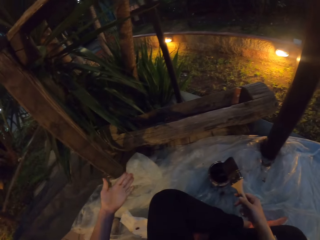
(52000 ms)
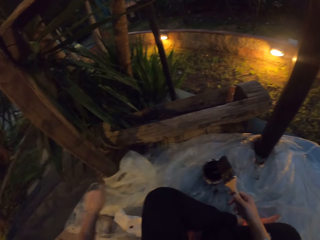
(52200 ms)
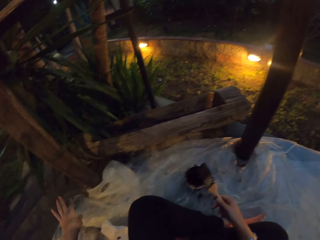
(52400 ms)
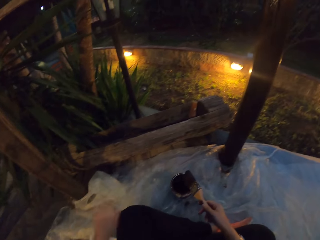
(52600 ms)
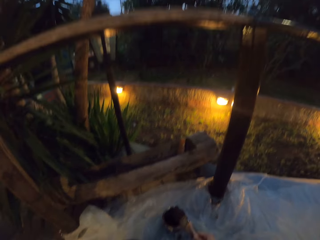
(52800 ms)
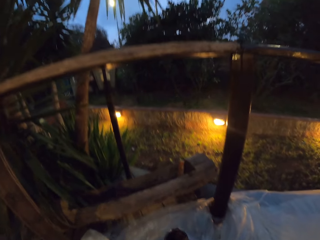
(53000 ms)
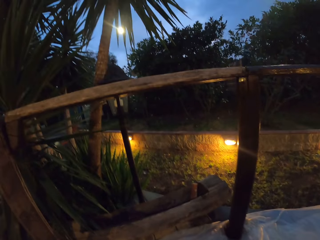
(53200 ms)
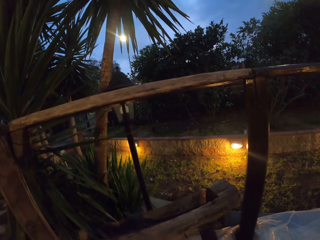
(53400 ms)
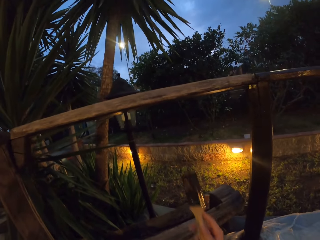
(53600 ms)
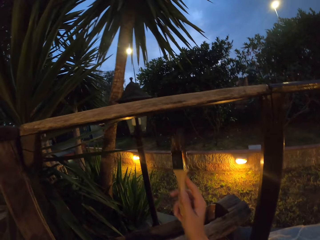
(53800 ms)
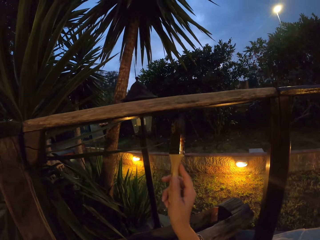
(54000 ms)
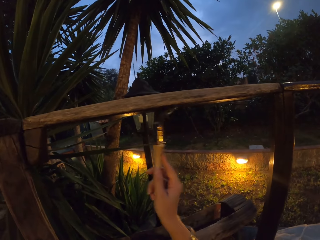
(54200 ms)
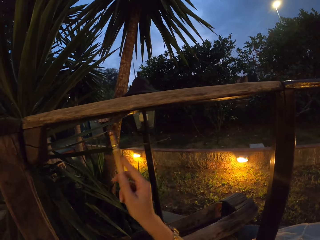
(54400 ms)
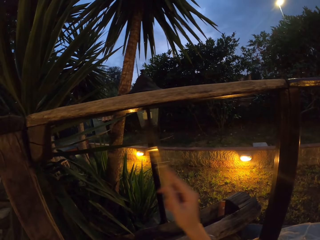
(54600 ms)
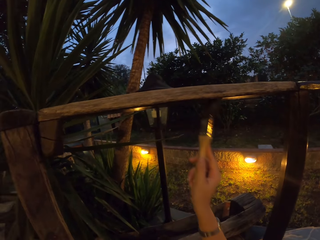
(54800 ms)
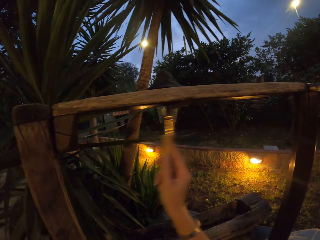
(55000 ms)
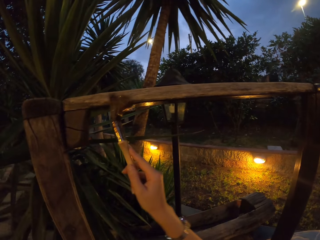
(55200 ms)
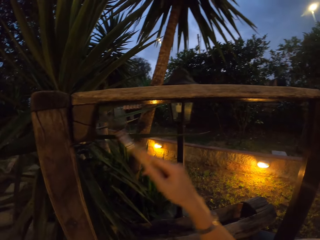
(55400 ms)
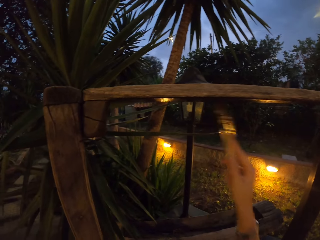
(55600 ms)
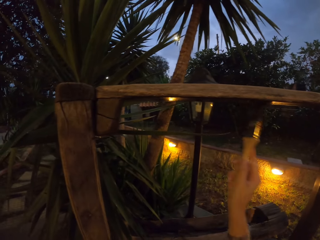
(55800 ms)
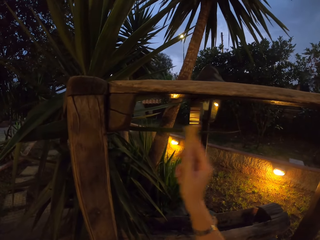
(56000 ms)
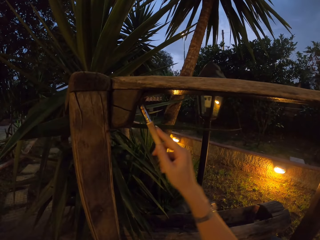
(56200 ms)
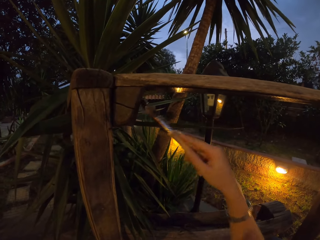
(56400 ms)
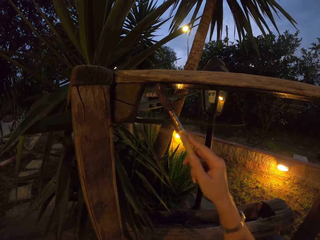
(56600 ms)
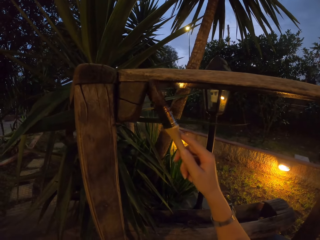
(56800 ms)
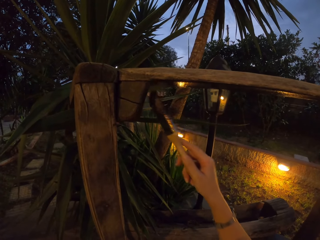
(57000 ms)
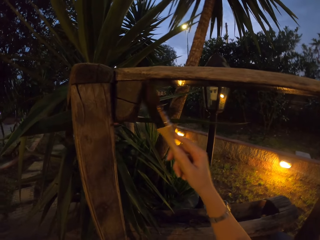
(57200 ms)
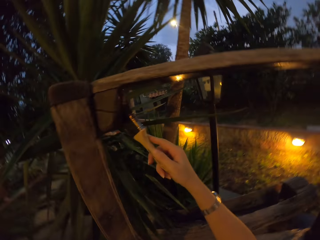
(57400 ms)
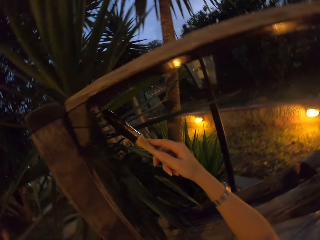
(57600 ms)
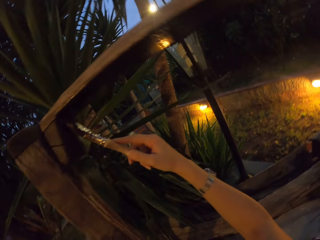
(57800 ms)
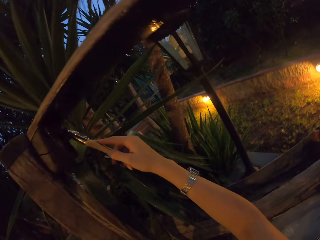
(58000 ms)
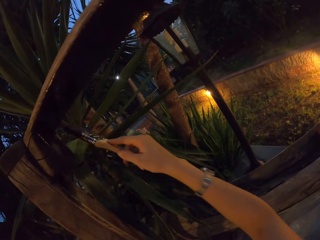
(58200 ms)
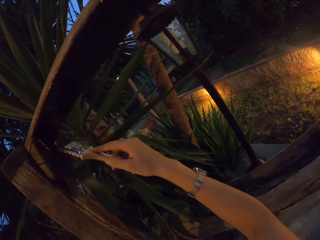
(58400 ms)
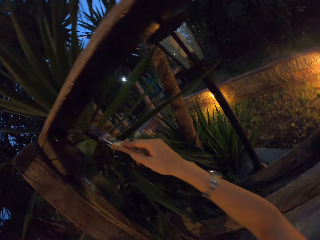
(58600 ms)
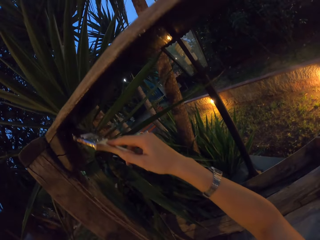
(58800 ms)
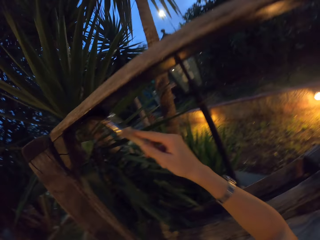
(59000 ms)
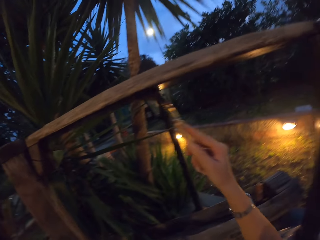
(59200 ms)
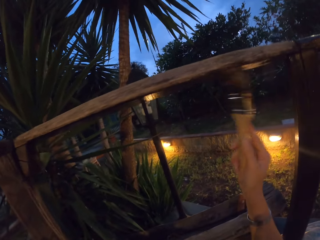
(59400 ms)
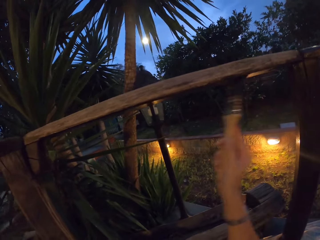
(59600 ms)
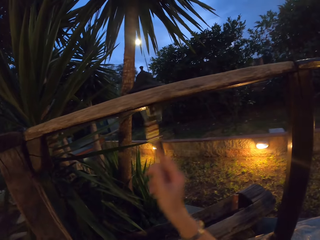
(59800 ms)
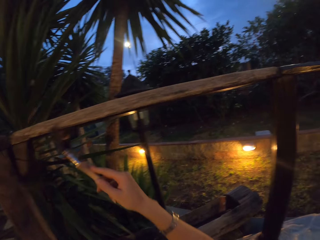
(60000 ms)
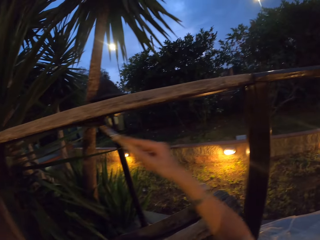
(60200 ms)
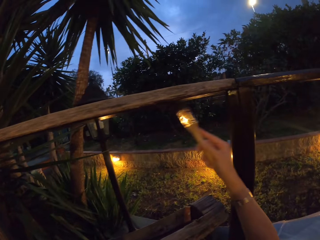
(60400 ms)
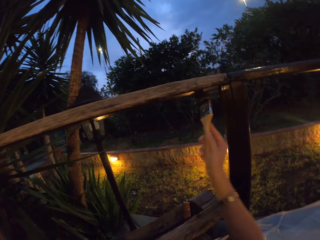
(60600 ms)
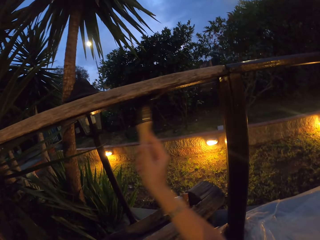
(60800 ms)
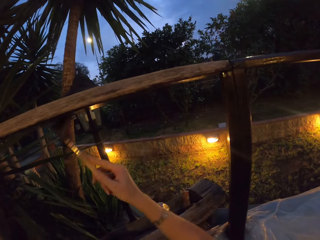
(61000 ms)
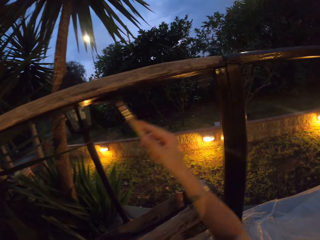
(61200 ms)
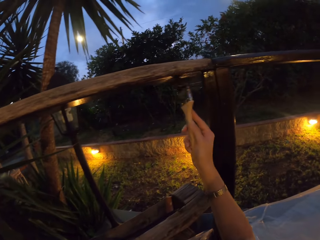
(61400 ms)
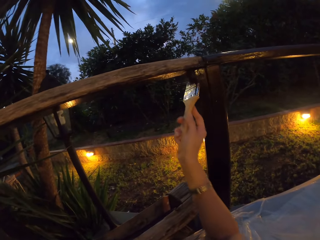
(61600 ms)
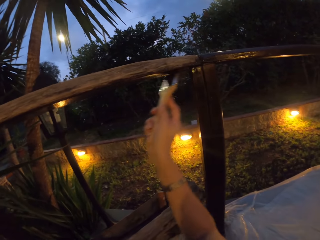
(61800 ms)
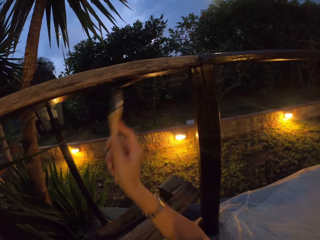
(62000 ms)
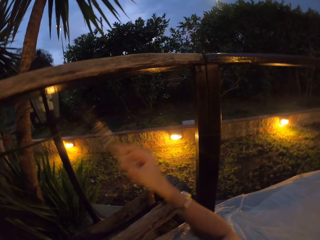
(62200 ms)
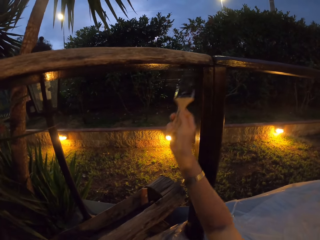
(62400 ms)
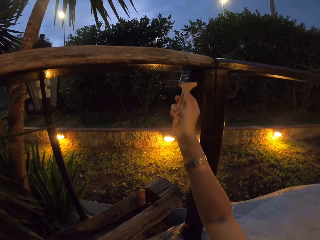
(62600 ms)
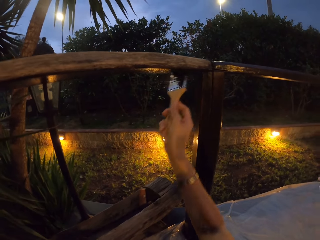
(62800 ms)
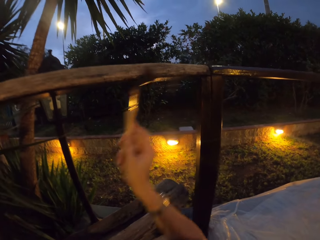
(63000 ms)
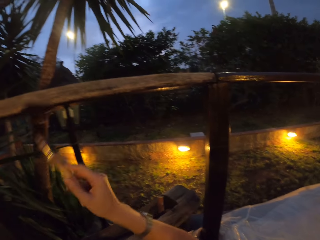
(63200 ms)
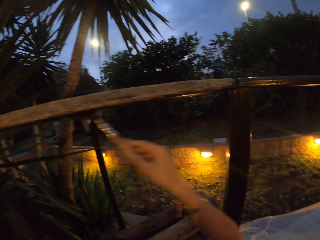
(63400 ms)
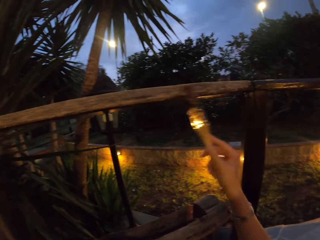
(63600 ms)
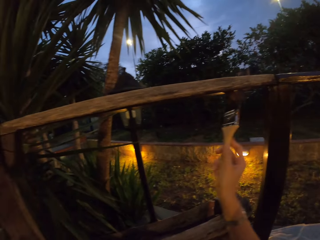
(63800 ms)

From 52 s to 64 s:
The camera wearer paints the wooden stair rail with the paint brush.

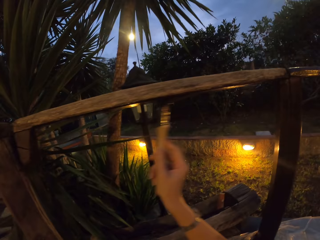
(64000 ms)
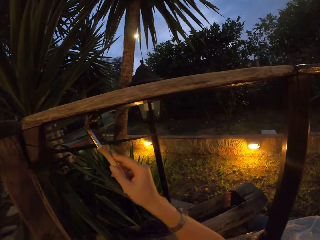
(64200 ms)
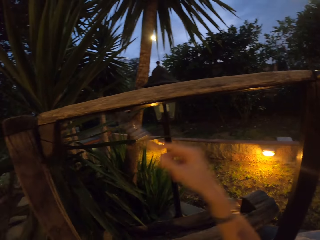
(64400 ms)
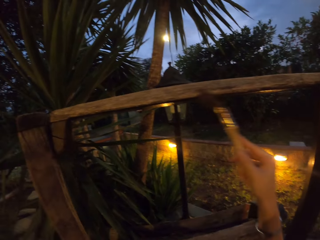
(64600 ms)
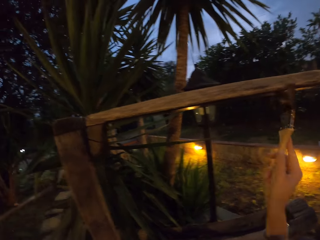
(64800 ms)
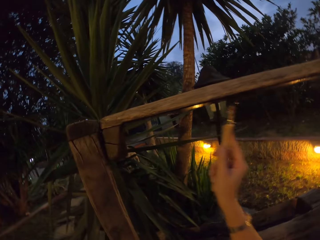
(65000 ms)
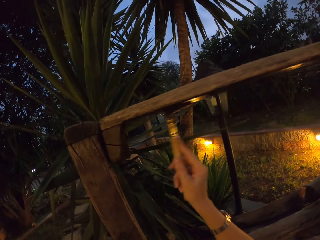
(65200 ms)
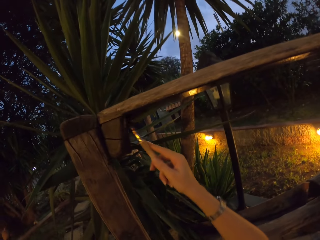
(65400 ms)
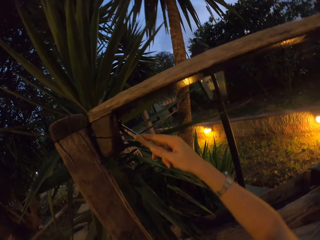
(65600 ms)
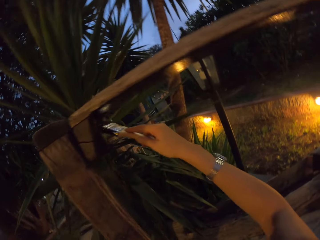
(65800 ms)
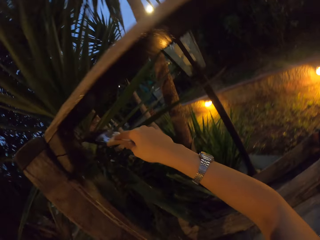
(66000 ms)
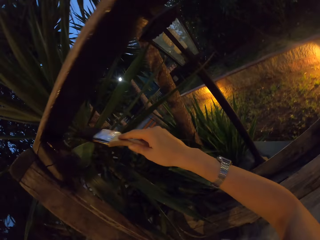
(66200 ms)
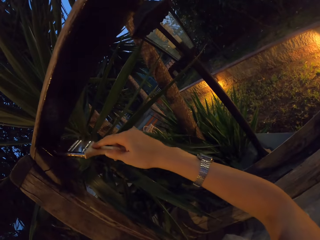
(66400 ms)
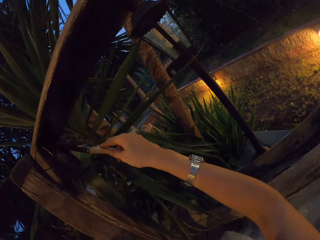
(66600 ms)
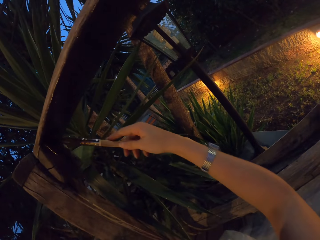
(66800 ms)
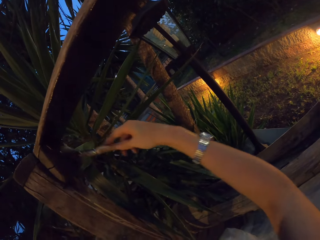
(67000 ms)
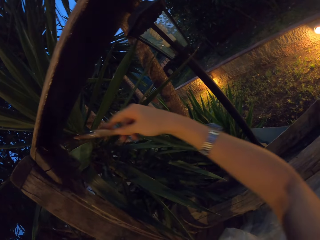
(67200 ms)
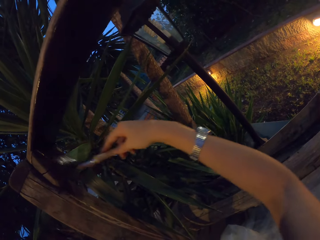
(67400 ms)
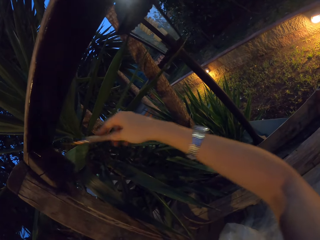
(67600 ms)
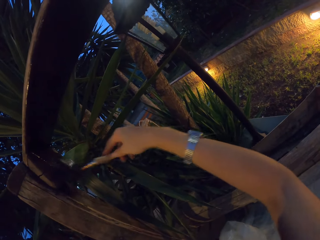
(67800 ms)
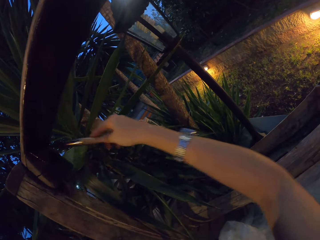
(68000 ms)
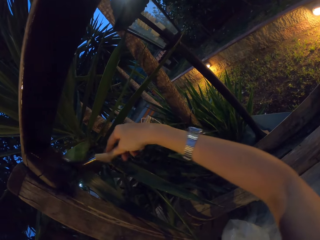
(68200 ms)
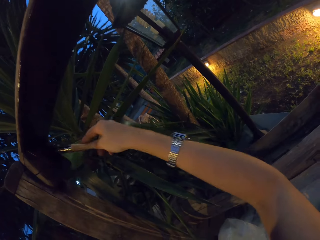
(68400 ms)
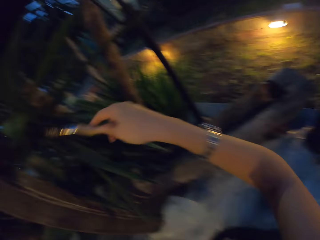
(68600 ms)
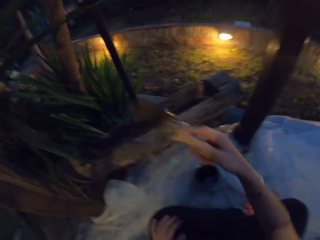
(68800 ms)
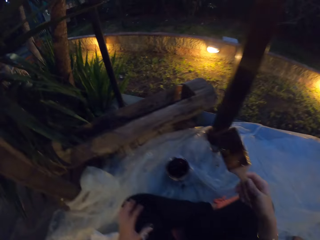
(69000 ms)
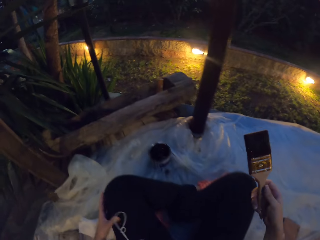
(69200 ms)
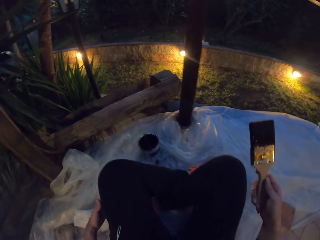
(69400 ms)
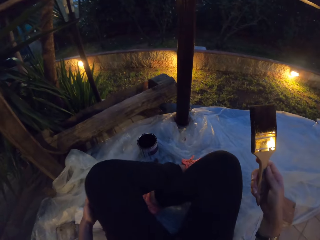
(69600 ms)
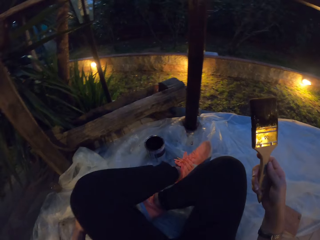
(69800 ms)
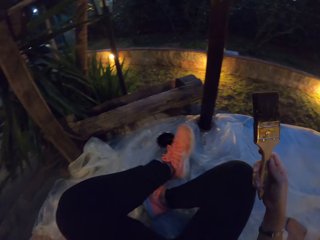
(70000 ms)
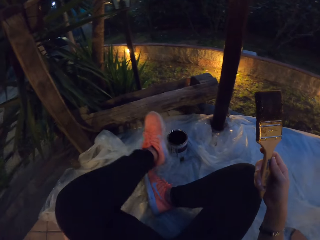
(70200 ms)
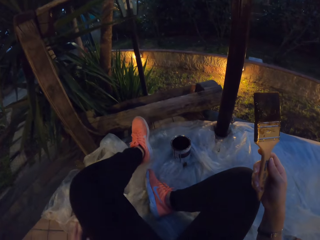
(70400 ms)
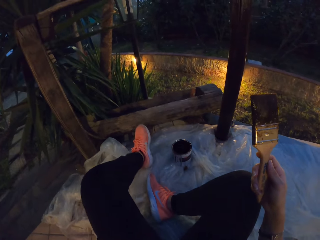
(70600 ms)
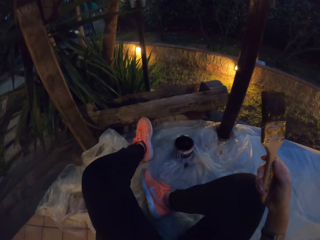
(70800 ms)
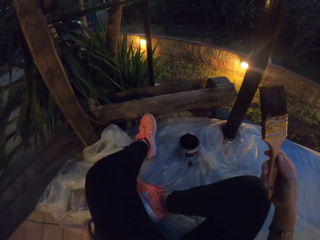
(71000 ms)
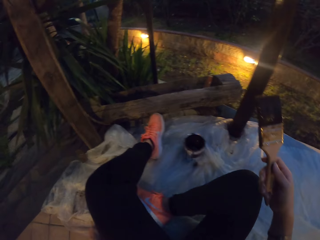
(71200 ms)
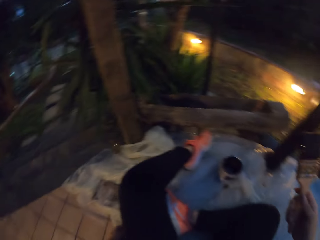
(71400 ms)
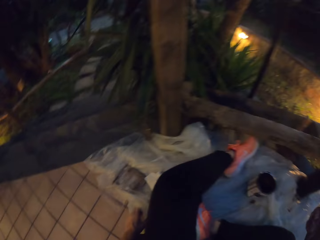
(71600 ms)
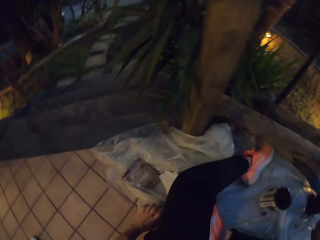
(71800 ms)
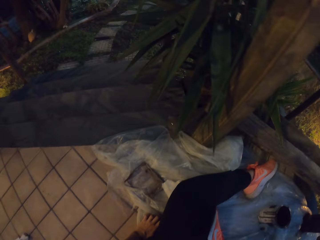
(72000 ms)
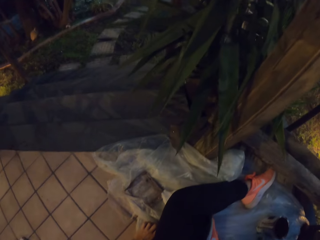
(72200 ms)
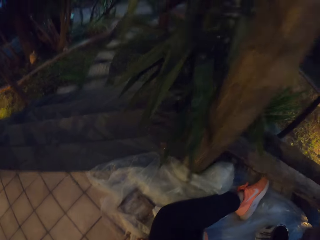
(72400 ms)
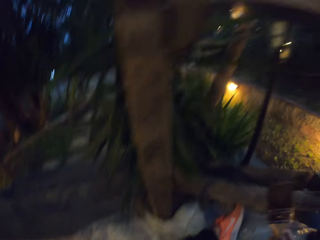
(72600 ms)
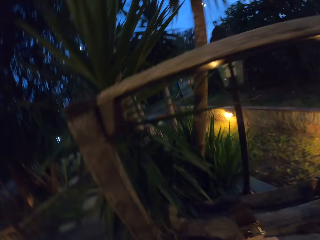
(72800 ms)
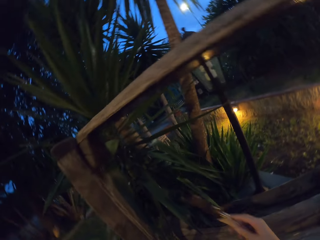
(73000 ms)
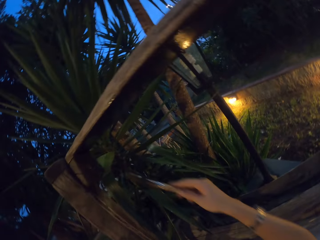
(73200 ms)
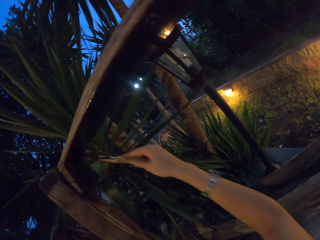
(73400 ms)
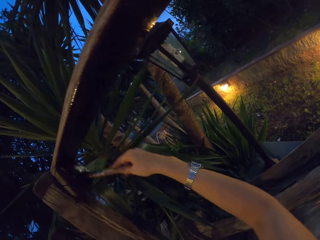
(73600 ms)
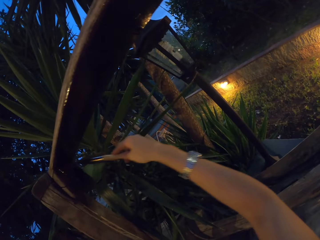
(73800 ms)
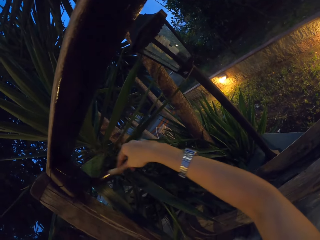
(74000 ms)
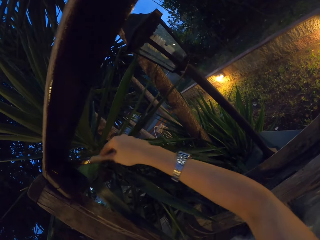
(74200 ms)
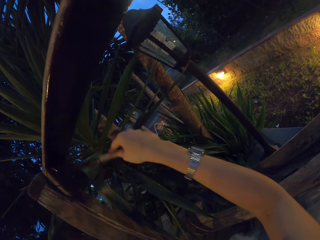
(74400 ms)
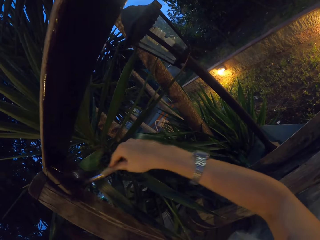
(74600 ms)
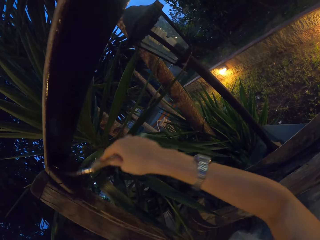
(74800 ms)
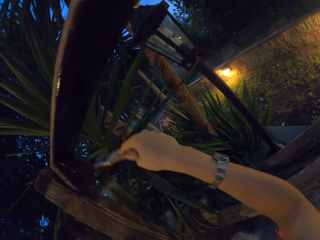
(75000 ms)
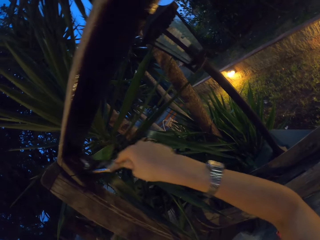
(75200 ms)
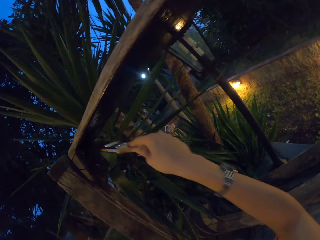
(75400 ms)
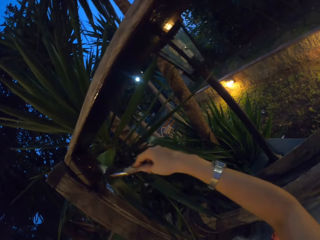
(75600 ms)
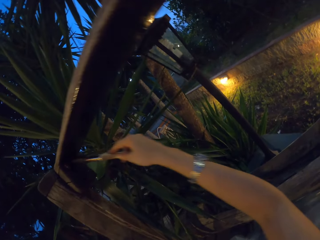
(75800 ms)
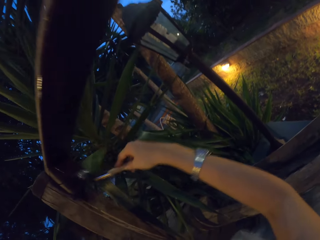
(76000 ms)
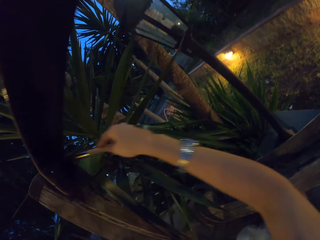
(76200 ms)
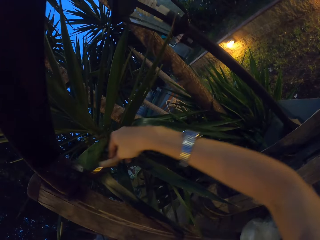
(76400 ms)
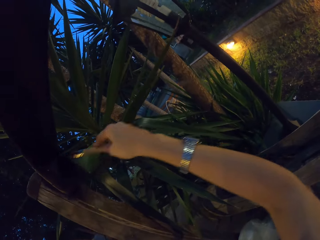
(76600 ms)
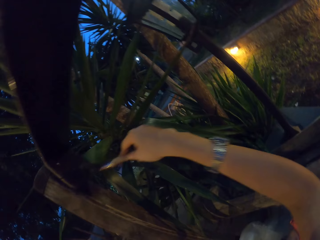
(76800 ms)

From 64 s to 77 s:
The camera wearer puts the leg straight. They paint a wooden post.
